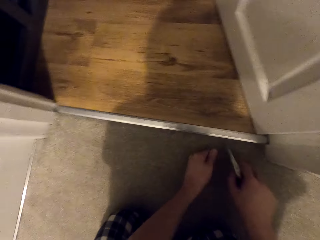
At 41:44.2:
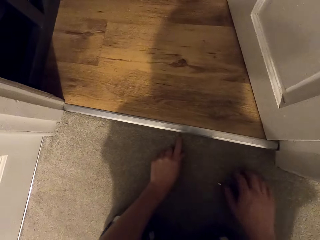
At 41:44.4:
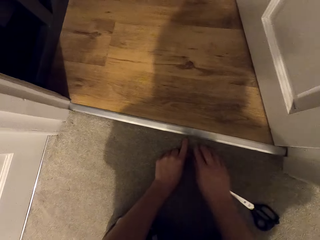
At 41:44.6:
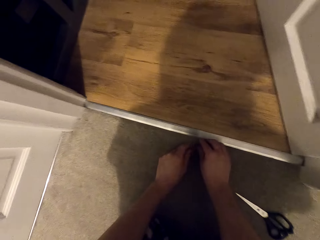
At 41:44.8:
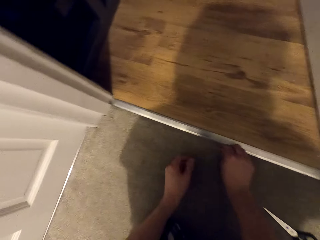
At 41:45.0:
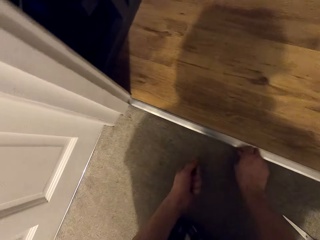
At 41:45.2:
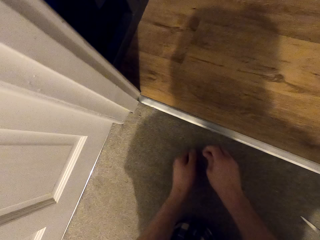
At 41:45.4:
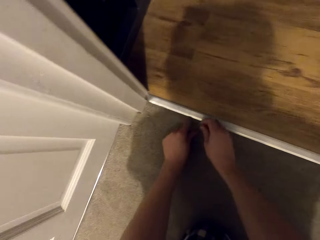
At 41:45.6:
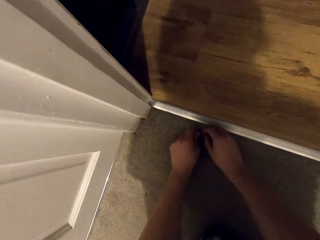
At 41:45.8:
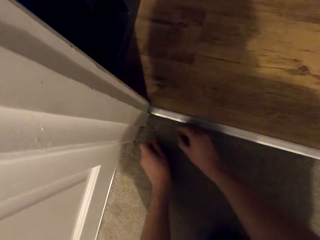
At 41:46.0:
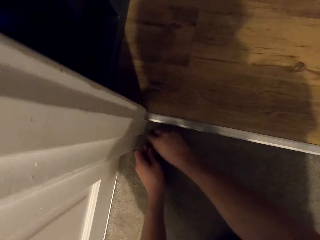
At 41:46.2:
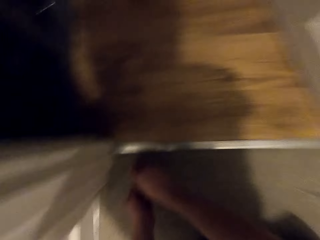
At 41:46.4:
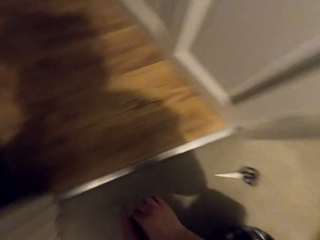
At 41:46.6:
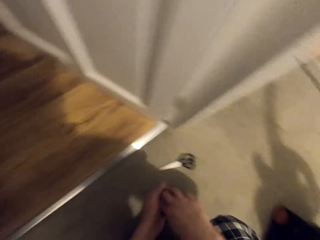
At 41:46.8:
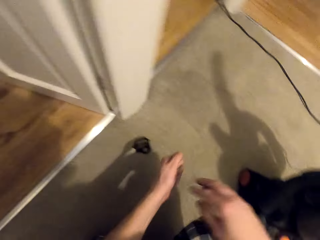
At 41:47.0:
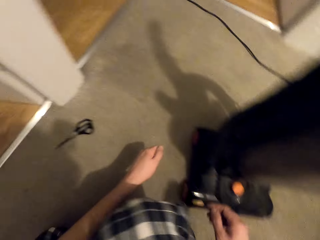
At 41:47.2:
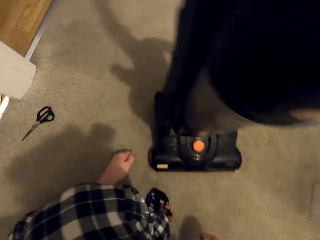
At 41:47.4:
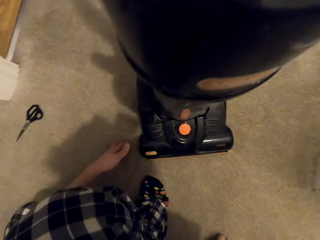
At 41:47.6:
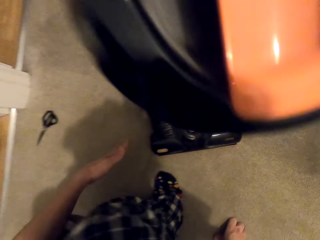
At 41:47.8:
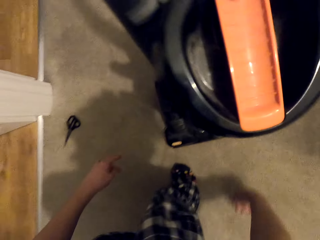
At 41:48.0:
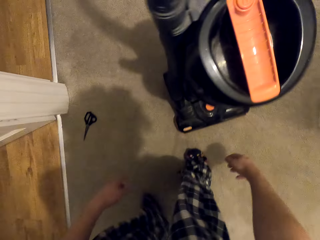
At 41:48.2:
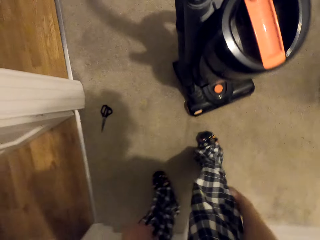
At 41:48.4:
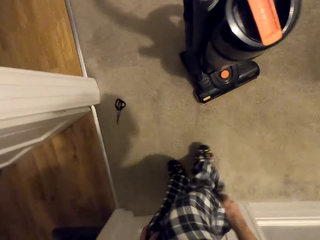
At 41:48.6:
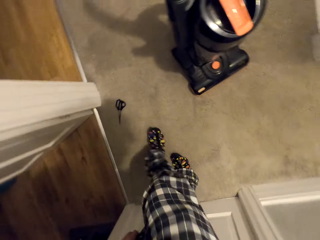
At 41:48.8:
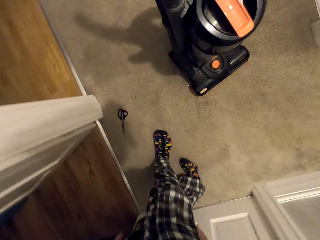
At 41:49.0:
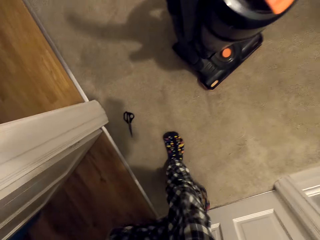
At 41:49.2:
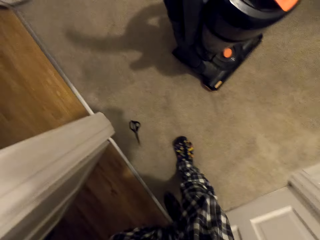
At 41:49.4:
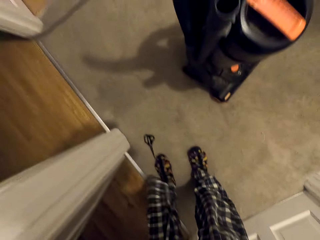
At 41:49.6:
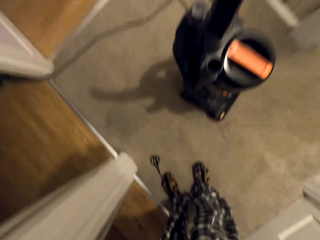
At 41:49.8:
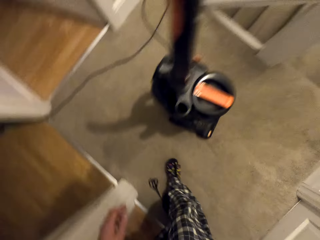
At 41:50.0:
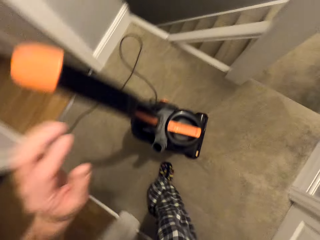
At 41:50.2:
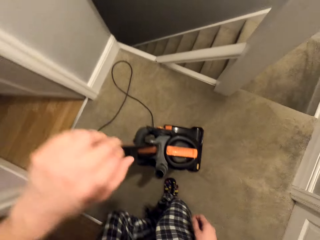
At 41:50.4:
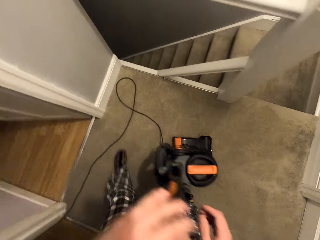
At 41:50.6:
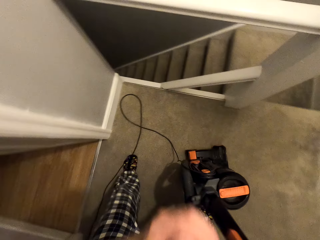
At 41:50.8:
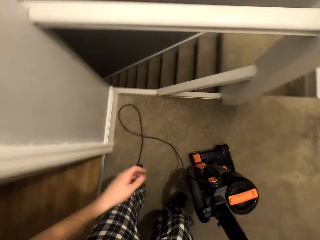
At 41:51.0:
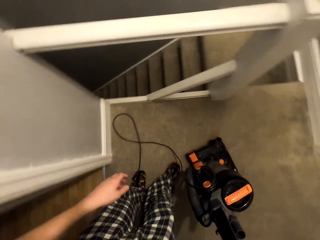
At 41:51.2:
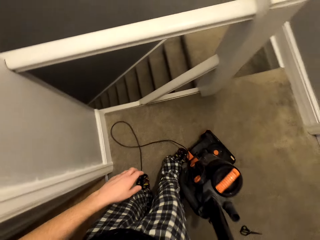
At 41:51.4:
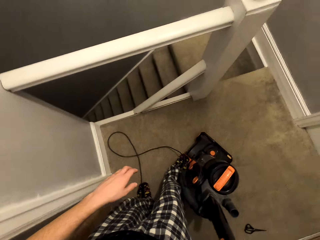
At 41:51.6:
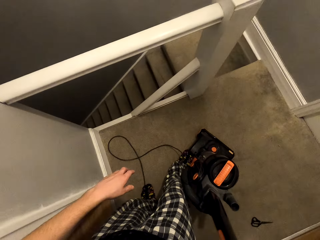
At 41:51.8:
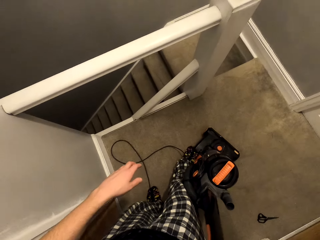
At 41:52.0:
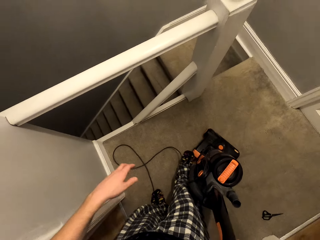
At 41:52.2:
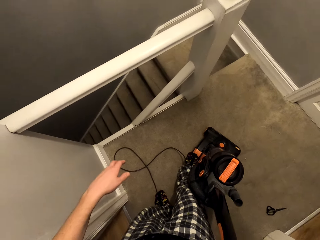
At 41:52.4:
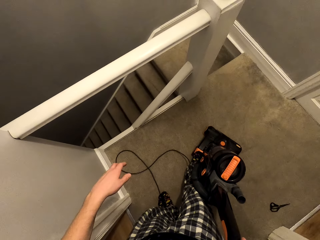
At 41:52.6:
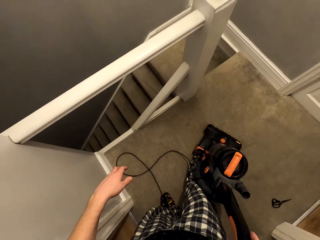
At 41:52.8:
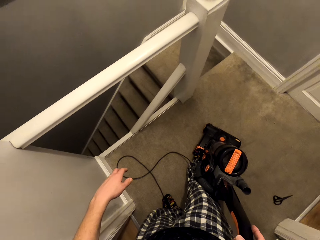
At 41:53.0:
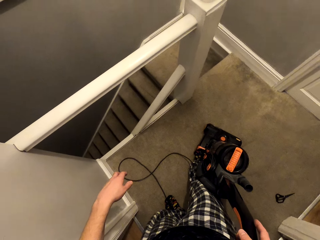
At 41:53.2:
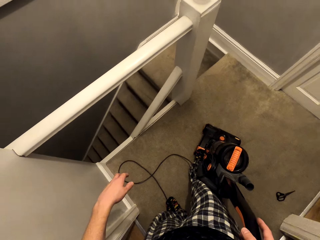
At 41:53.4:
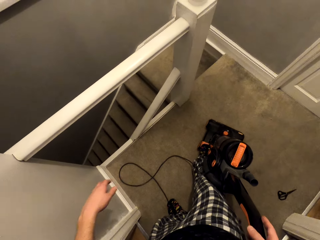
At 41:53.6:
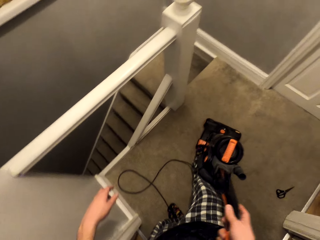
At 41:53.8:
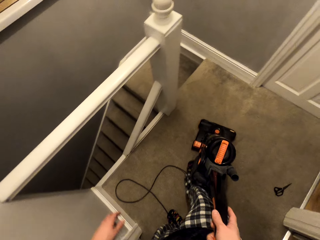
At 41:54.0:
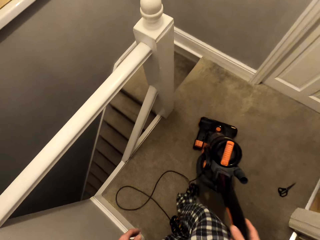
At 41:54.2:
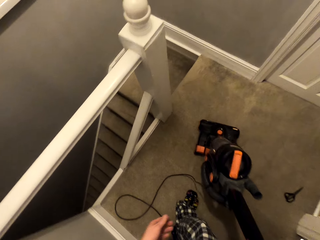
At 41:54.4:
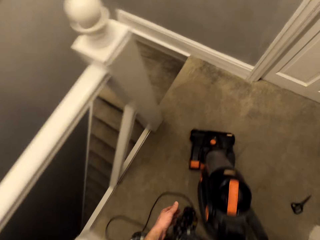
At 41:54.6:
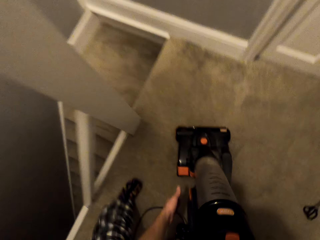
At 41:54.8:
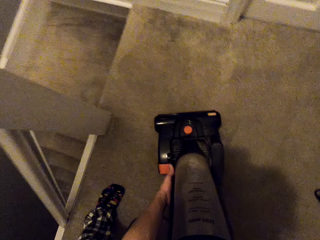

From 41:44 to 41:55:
The camera wearer places their index fingers on the carpet. They drop the scissors. They pick dust on the mat with their hands. They move their hands on the carpet. They pick thread from the carpet. They put the threads on their hand. They place their hand on the carpet. They hold their trousers. They hold the vacuum cleaner. They take the vacuum cleaner. They turn on the vacuum cleaner with their foot. They step on the vacuum cleaner.

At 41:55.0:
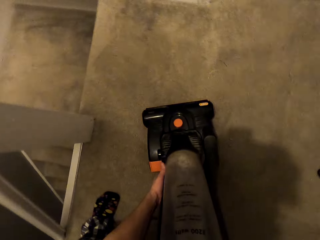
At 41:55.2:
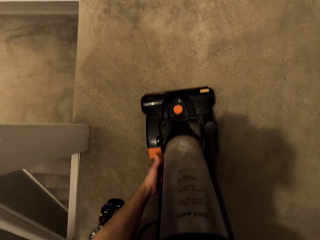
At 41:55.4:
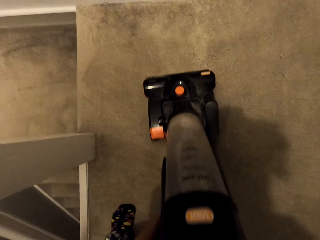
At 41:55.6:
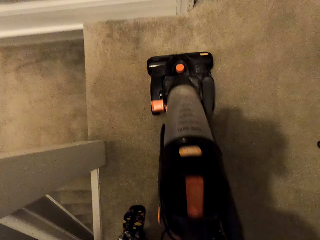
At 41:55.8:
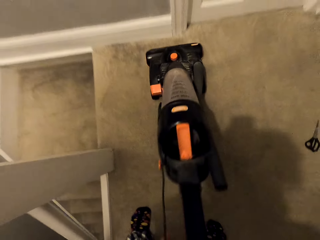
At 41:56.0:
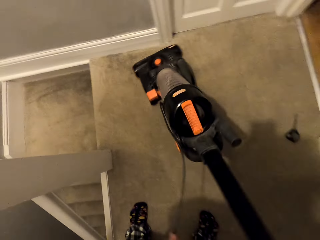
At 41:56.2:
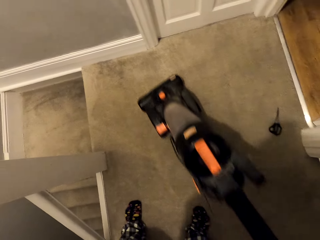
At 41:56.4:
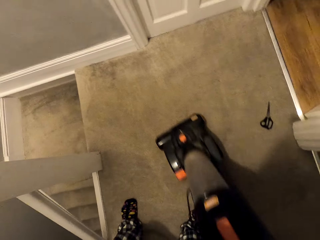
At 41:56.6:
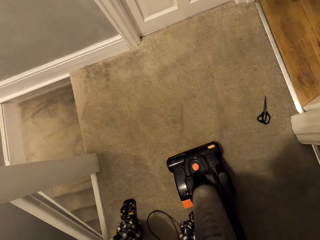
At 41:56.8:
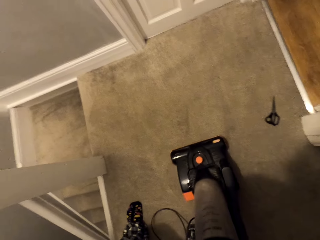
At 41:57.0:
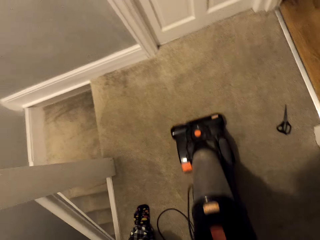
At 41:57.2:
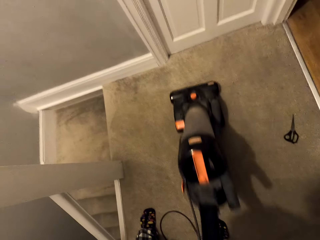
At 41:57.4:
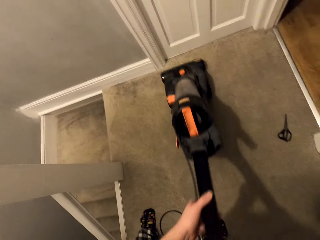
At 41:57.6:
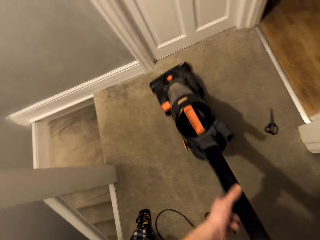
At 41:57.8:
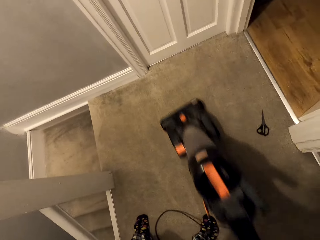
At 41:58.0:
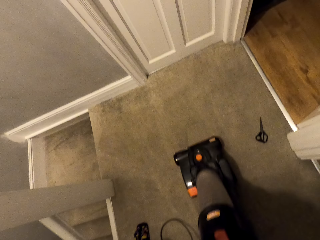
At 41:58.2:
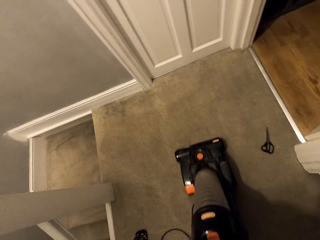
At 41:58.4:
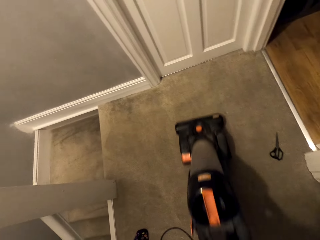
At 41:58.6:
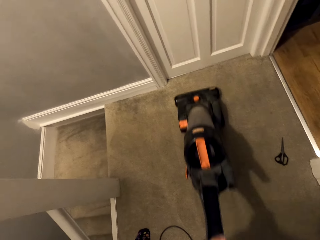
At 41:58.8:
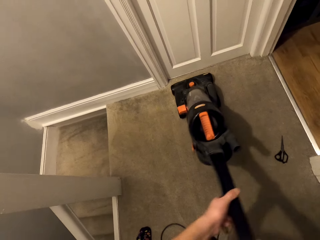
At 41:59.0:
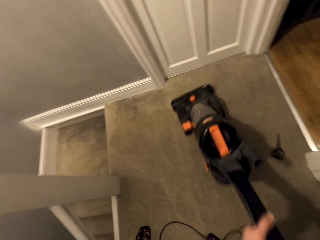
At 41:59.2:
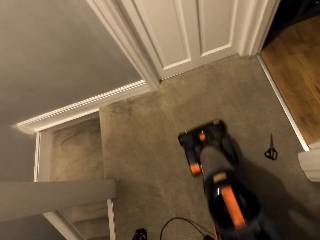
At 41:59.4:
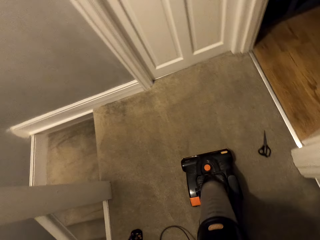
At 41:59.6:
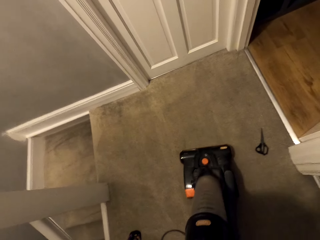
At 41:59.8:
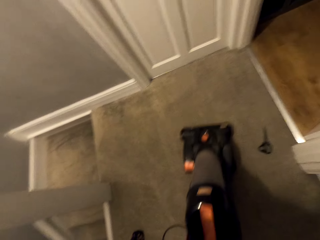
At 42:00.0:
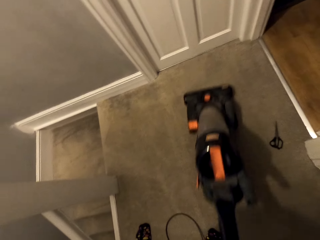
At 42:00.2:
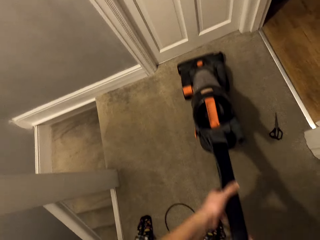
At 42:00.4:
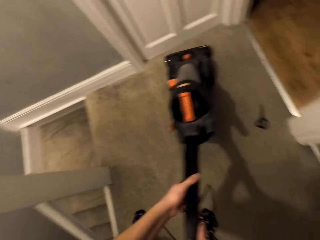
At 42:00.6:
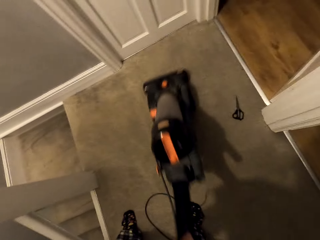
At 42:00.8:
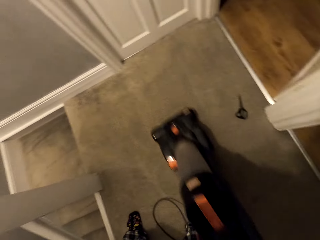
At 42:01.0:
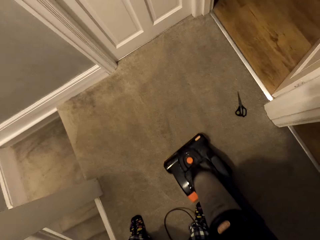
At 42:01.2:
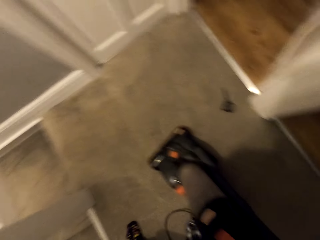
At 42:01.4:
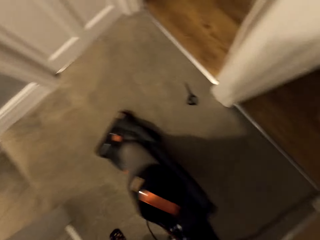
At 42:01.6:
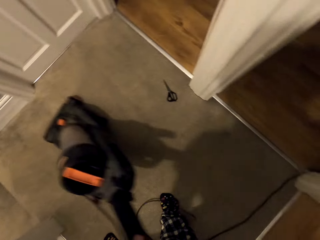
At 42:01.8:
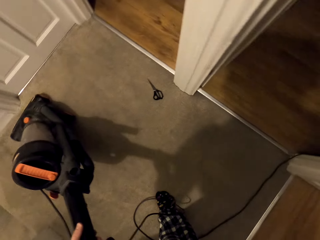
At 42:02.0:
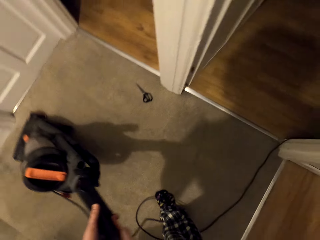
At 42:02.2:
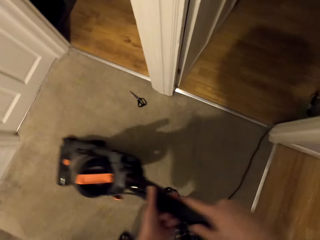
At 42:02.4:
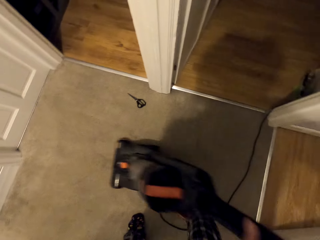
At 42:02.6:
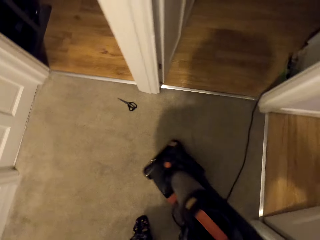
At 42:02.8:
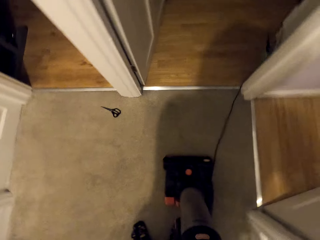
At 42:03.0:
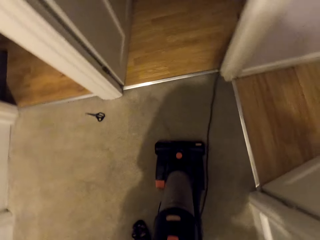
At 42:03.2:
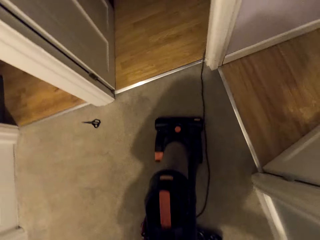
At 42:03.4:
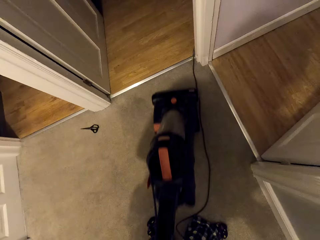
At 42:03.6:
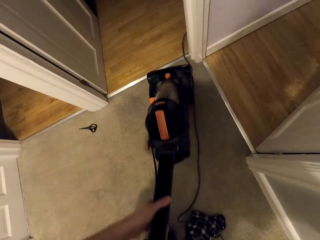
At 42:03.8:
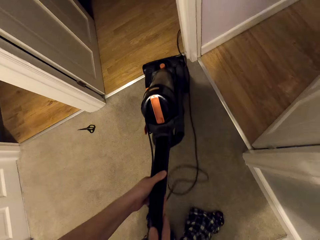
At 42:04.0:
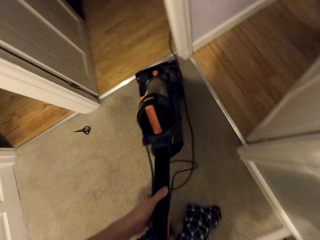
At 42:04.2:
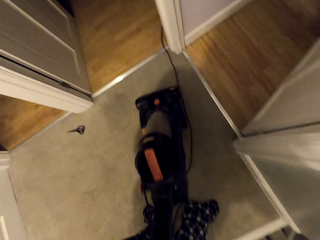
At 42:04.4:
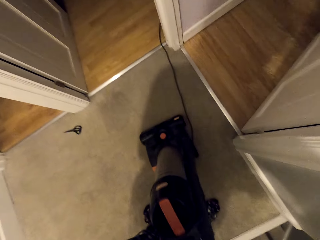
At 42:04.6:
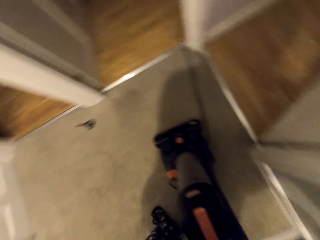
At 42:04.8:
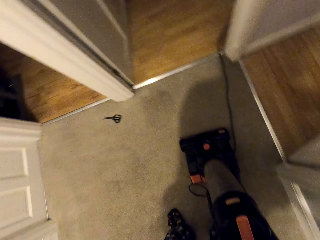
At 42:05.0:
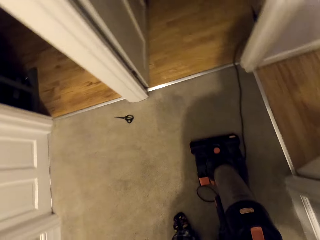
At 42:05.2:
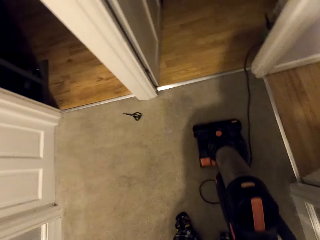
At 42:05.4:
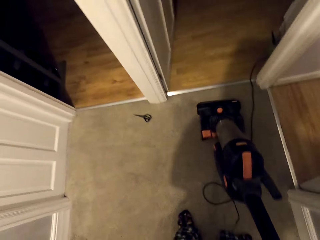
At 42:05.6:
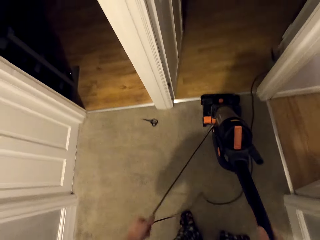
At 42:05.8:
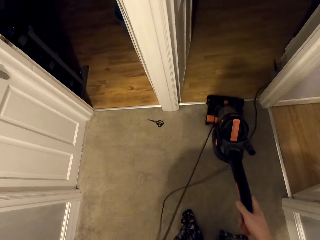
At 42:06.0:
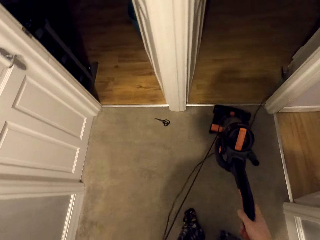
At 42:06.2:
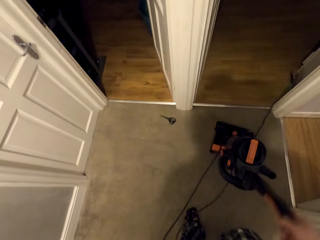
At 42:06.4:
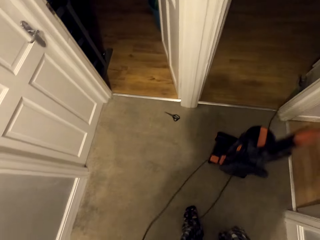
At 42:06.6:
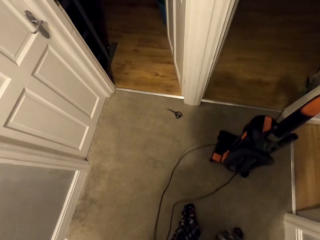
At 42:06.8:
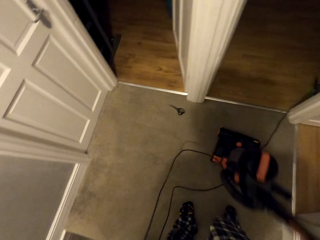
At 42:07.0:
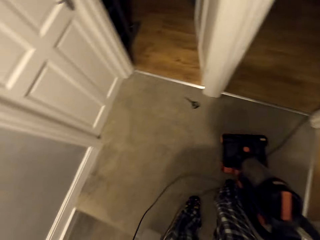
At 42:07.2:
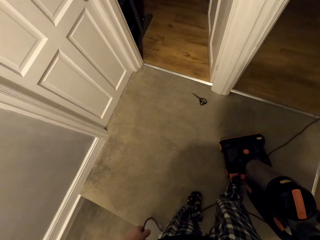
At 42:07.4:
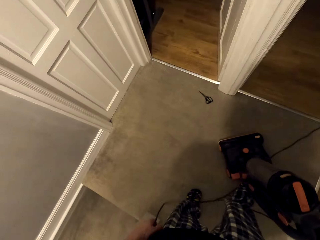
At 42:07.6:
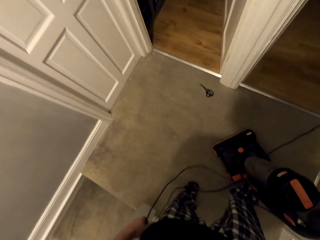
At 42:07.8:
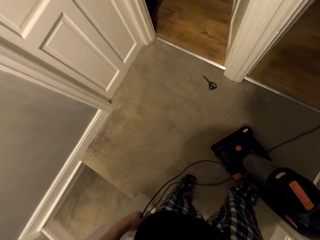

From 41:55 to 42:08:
The camera wearer holds something of the vacuum cleaner. They clean the floor mat with the vacuum cleaner. They move the vacuum cleaner upwards. They pull the vacuum cleaner downwards. They move the vacuum cleaner upwards. They pull the vacuum cleaner downwards. They move the vacuum cleaner upwards. They pull the vacuum cleaner downwards. They move the vacuum cleaner upwards. They pull the vacuum cleaner downwards. They move the vacuum cleaner upwards. They pull the vacuum cleaner downwards. They move the vacuum cleaner upwards. They pull the vacuum cleaner downwards. They move the vacuum cleaner upwards. They pull the vacuum cleaner downwards.
